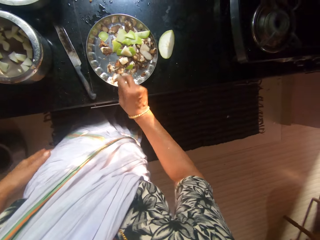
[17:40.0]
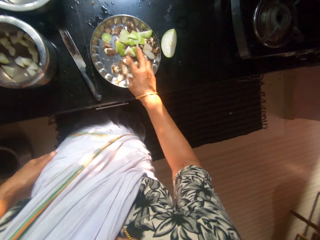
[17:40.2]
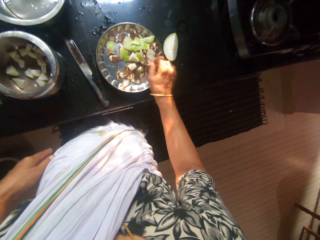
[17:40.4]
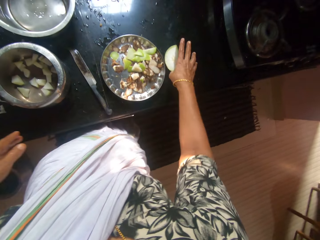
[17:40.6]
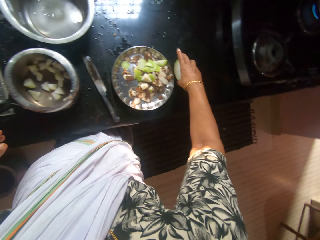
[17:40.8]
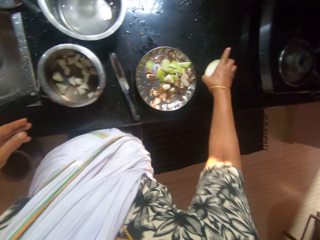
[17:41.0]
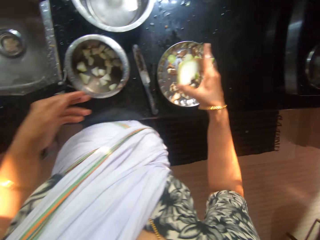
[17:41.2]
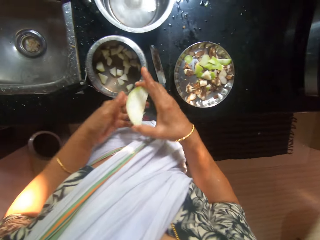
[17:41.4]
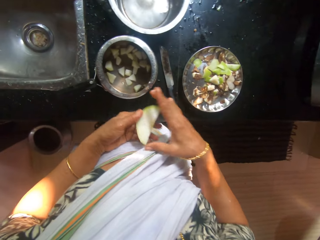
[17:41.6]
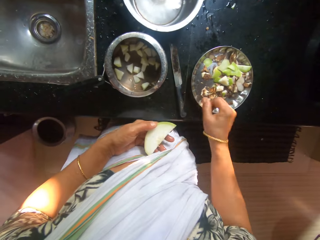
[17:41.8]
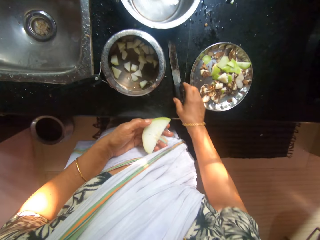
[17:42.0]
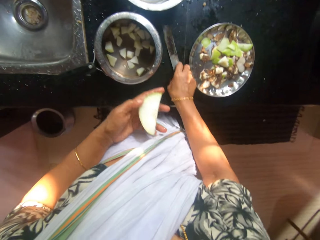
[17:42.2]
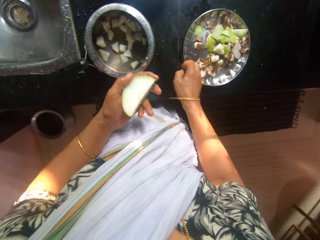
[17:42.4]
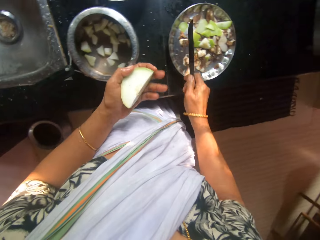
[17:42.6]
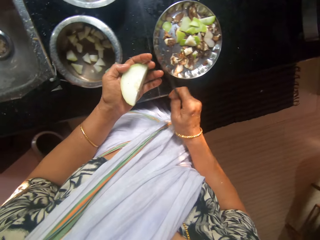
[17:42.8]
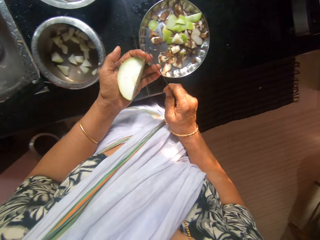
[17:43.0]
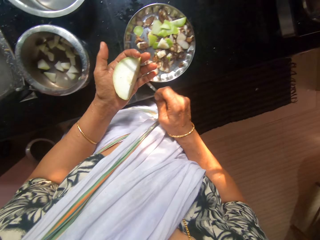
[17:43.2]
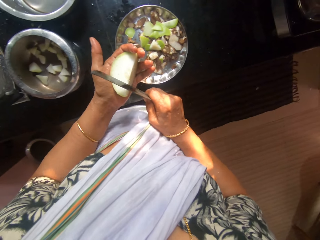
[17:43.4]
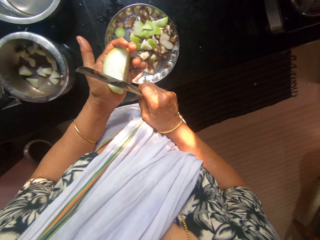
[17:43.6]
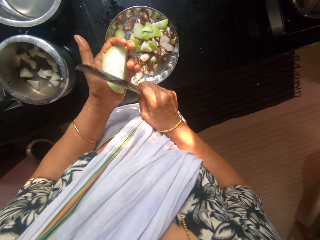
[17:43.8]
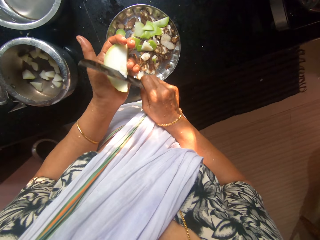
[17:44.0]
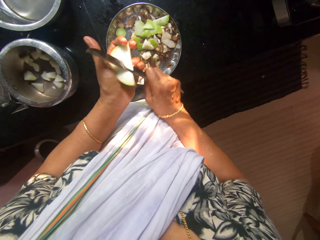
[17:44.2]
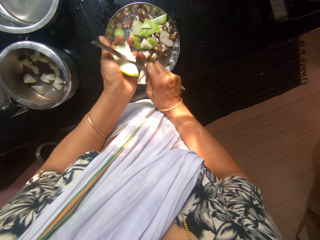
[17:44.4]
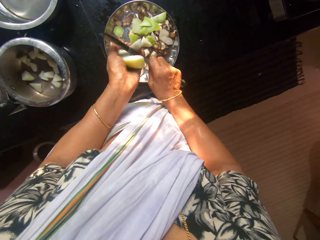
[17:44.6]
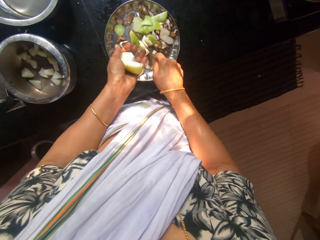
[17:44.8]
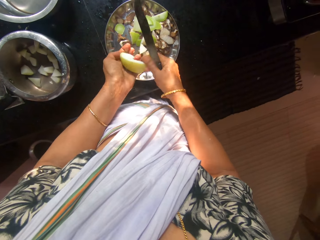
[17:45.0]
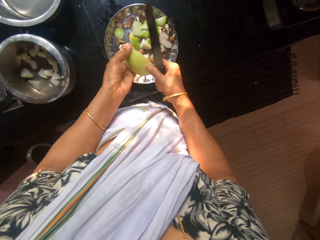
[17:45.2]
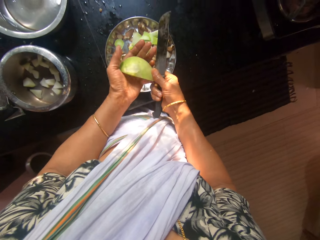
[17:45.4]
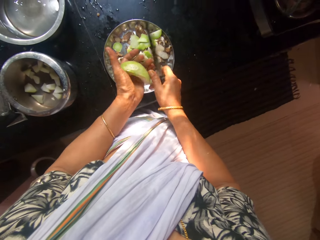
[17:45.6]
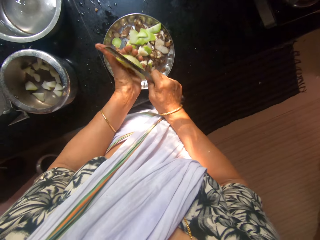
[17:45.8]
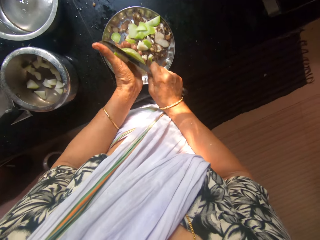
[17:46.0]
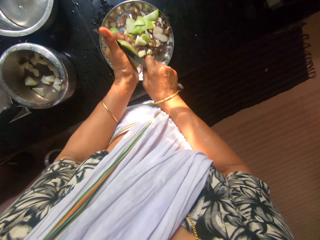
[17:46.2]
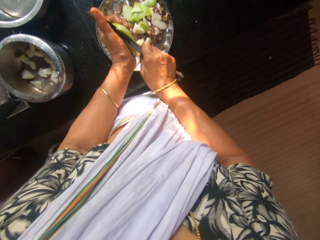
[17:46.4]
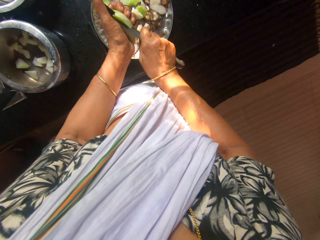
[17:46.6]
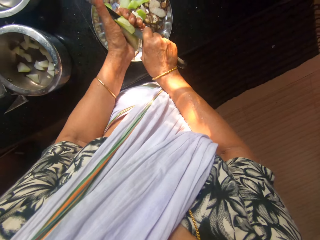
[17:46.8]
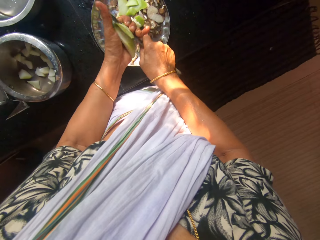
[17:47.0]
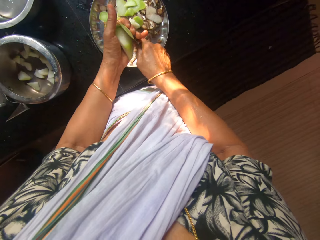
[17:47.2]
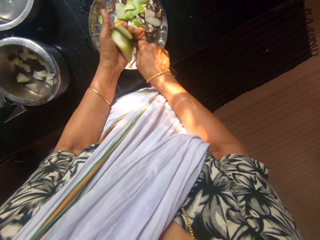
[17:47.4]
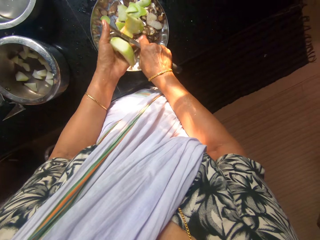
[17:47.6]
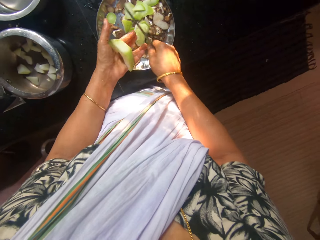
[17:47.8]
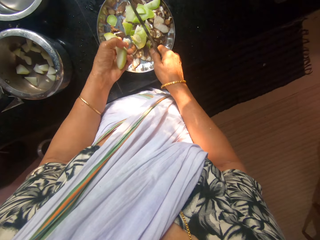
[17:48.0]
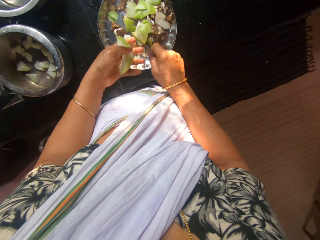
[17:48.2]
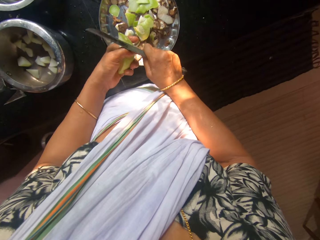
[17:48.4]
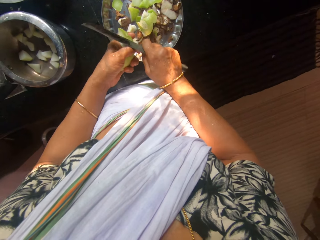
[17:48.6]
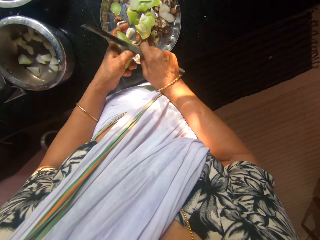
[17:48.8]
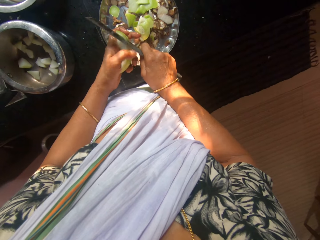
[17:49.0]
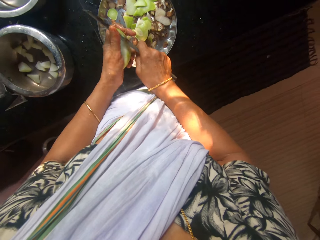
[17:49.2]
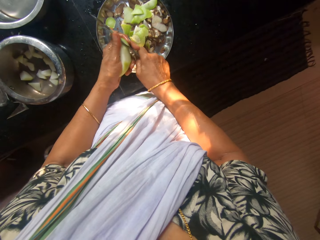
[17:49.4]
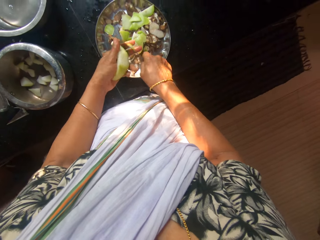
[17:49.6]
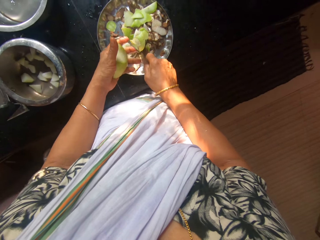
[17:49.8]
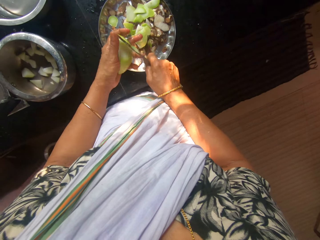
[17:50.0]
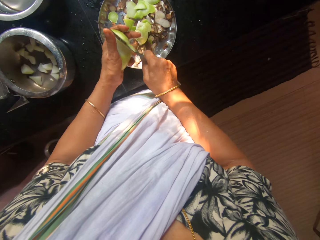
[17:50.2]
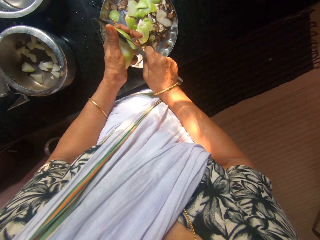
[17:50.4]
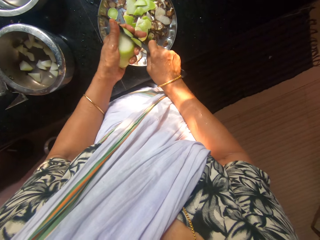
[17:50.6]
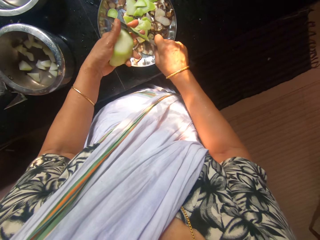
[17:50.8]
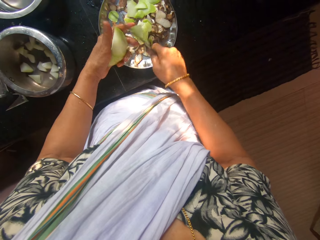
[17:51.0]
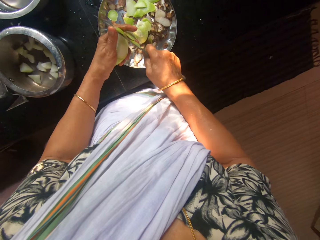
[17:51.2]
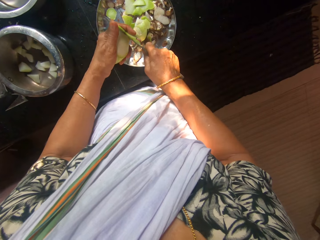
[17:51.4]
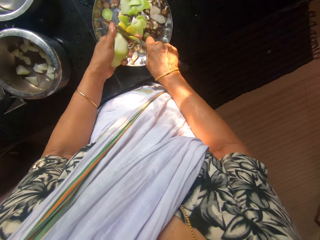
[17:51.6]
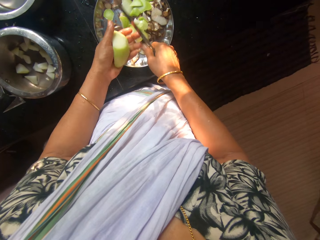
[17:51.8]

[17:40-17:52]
The camera wearer drops the yam peel in her right hand in the stainless steel plate. She picks the slice of apple from the counter with her right hand. She passes the slice of apple in her right hand to her left hand. She picks the knife from the counter with her right hand. She peels the slice of apple in her left hand into the stainless steel plate with the knife in her right hand.

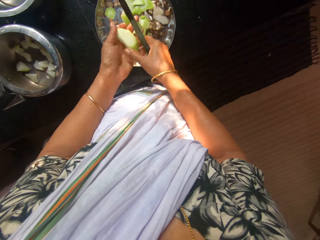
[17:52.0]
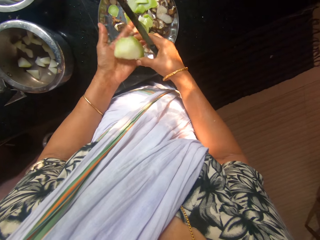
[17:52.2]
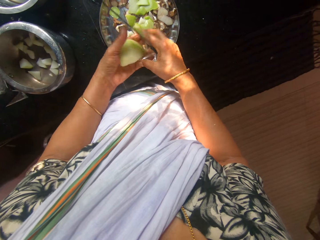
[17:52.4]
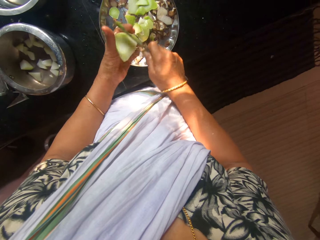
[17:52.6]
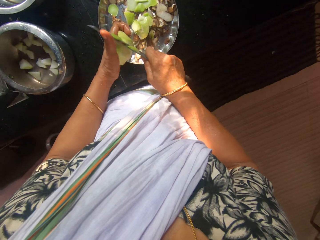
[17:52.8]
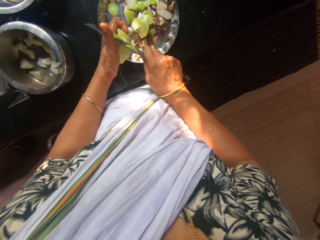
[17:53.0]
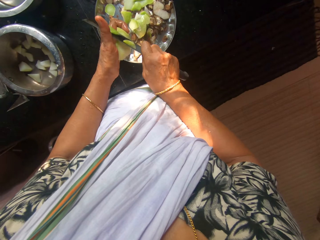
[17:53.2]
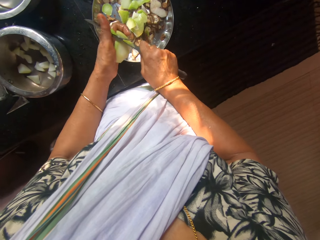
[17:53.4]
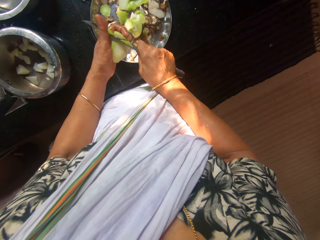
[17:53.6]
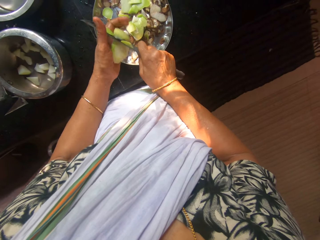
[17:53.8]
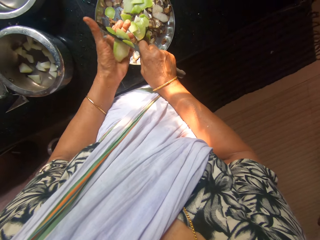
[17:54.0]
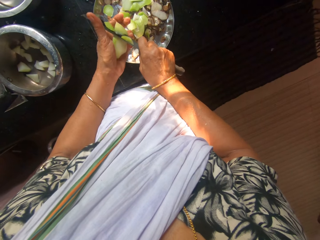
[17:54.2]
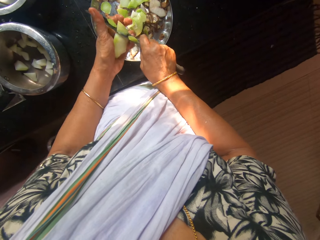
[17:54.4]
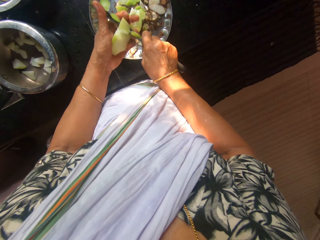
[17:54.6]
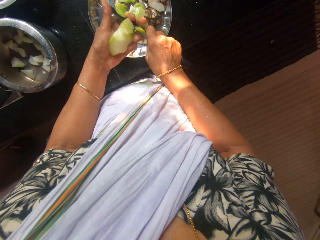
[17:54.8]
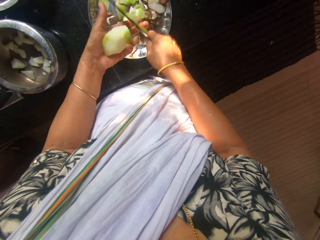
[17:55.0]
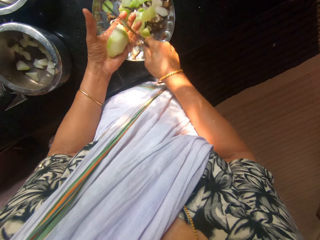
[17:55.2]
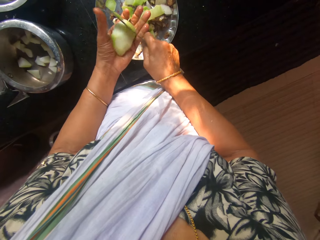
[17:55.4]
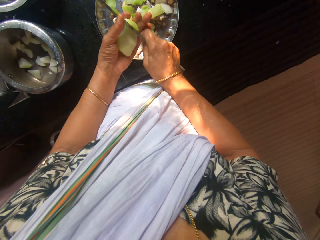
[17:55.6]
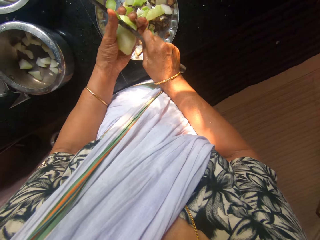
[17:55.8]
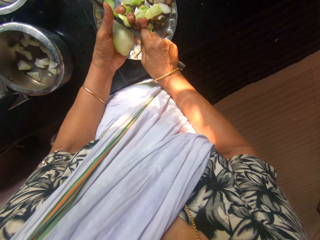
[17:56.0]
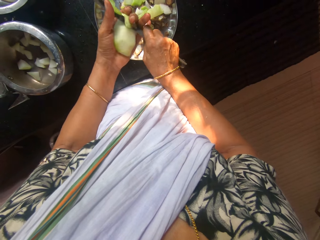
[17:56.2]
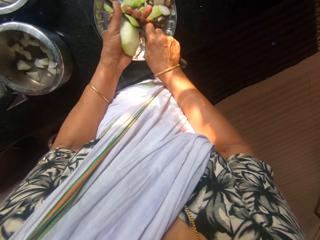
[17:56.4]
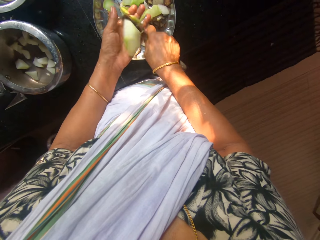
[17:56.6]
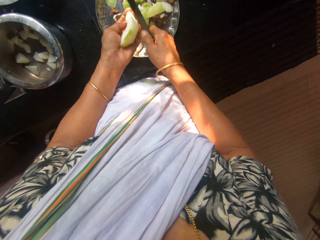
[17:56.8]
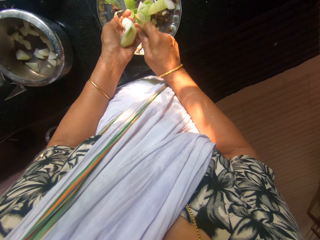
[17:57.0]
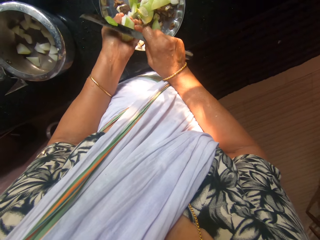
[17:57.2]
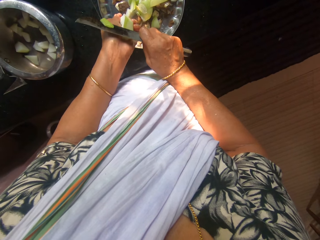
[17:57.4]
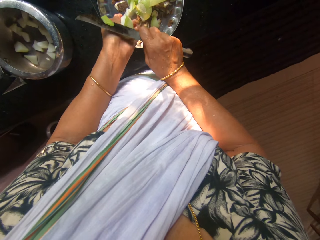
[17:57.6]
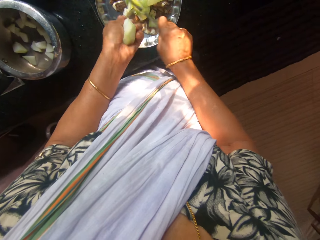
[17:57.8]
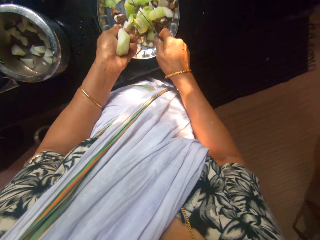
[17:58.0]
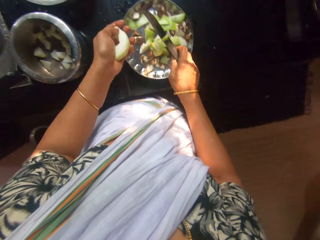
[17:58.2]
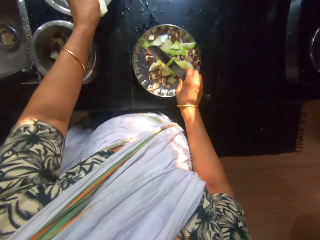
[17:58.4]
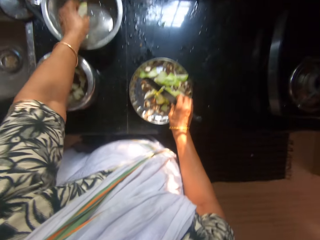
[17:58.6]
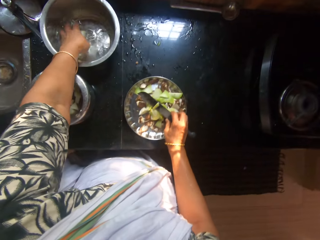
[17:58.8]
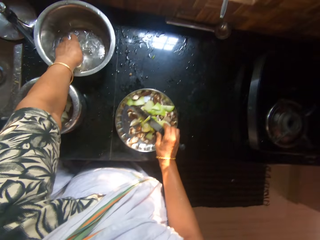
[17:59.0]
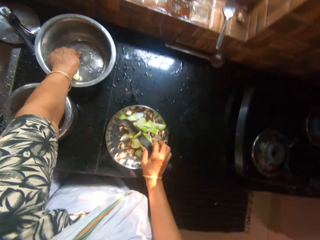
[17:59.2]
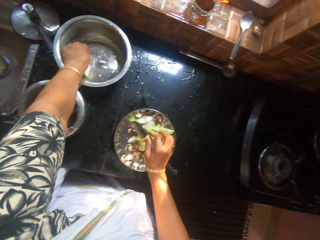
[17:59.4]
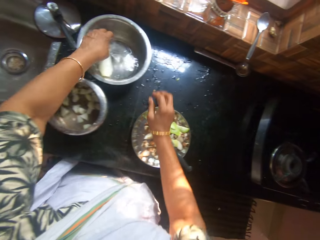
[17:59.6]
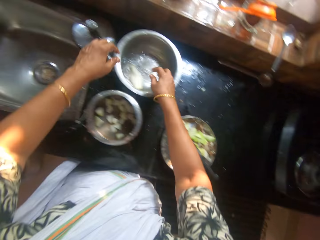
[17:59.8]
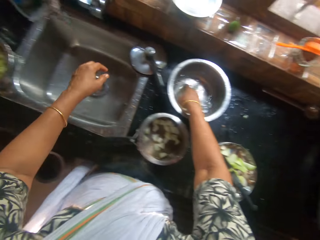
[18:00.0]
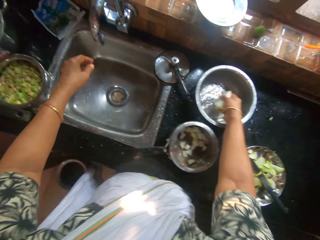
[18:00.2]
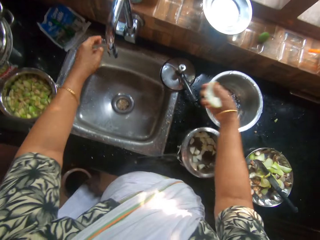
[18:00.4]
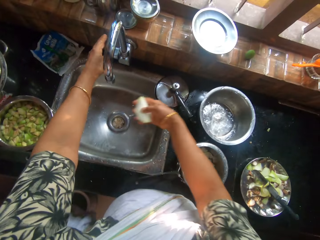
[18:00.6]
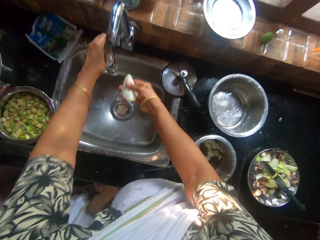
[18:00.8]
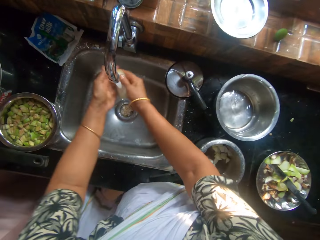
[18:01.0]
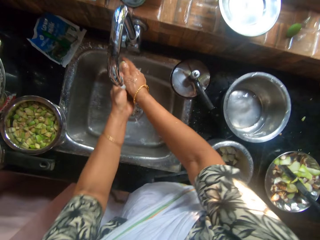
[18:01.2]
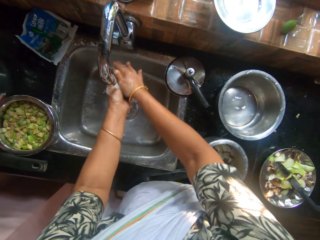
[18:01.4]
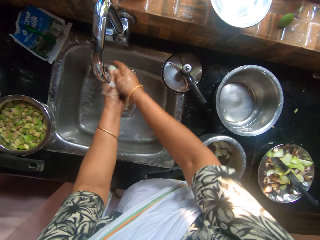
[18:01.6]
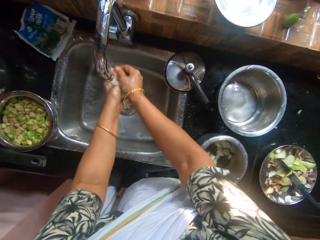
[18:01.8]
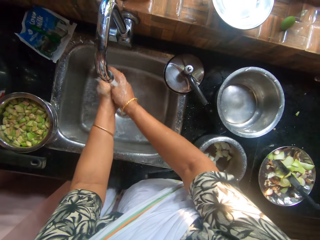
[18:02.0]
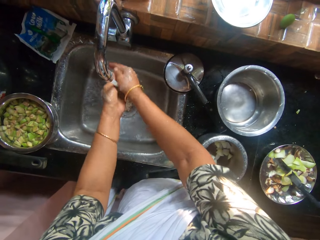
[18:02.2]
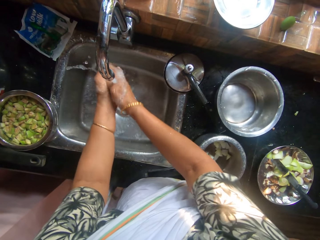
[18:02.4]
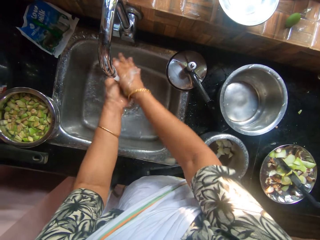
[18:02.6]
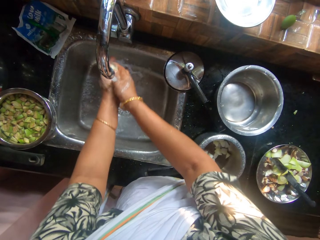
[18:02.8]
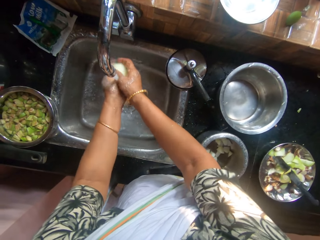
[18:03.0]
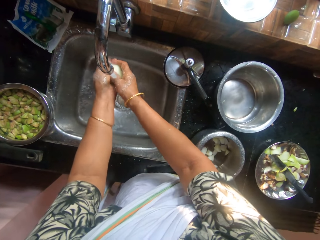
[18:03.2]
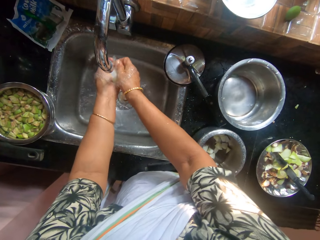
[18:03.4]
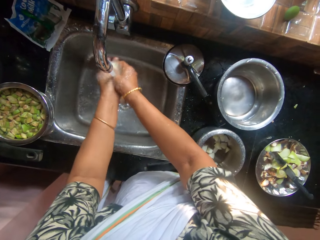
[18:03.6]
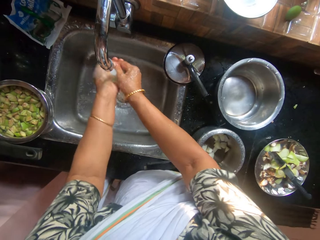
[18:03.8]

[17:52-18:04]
The camera wearer drops the slice of apple in her left hand in the bowl. She puts the knife on the tray. She picks the slice of apple from the bowl with her right hand. She opens the tap with her left hand. She rinses the slice of apple under the tap with her hands in the sink.
